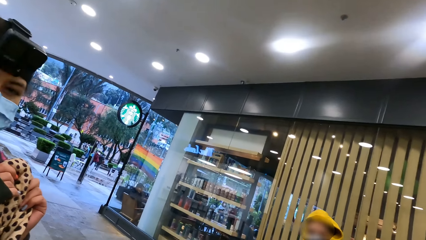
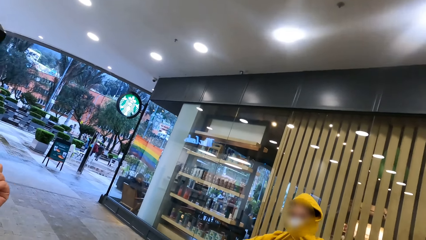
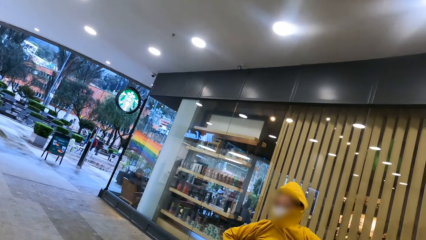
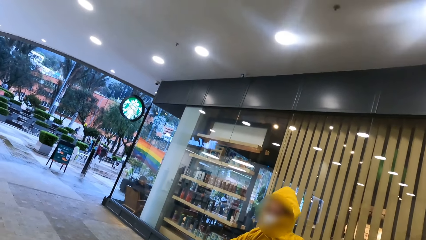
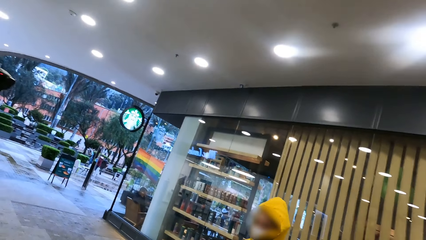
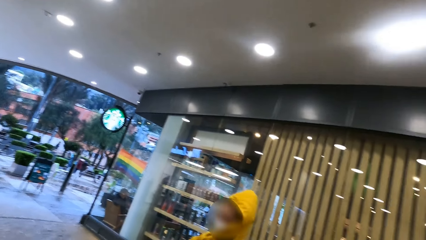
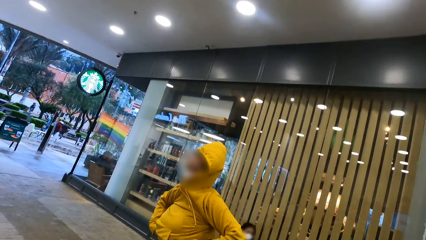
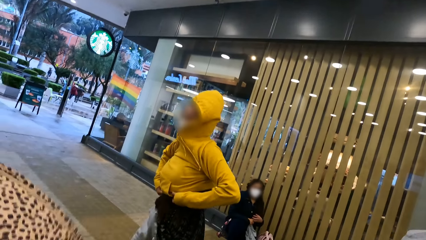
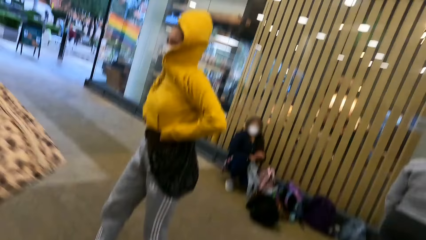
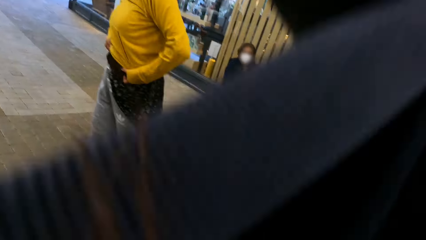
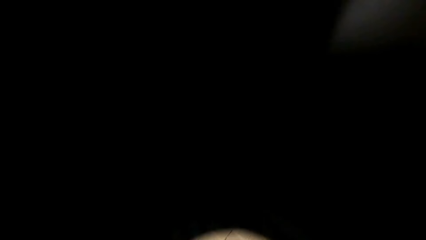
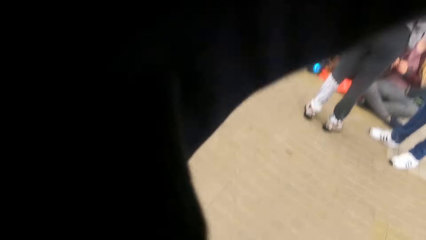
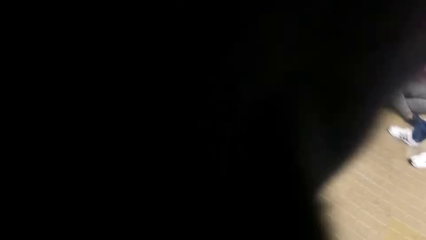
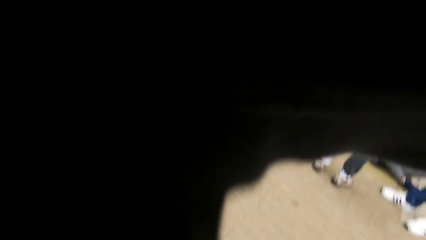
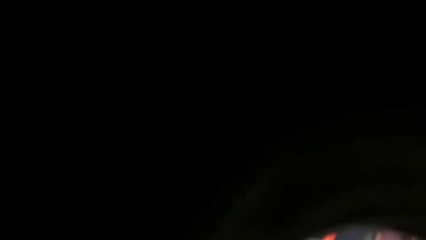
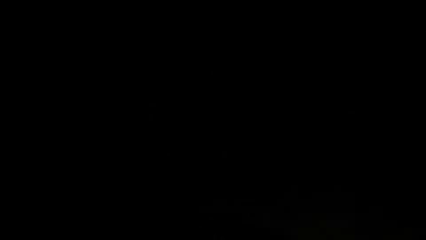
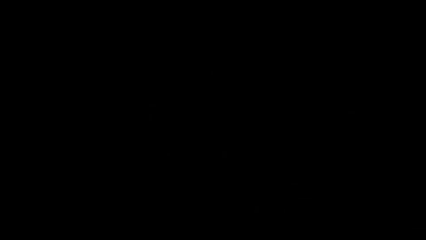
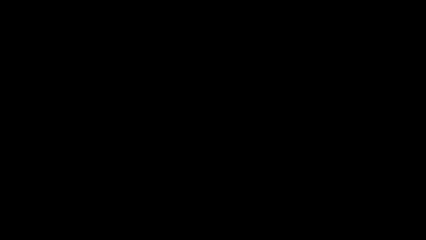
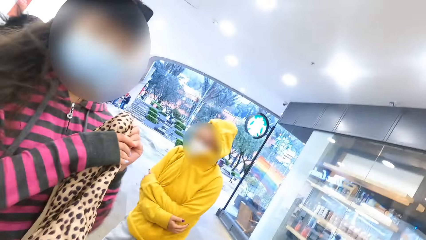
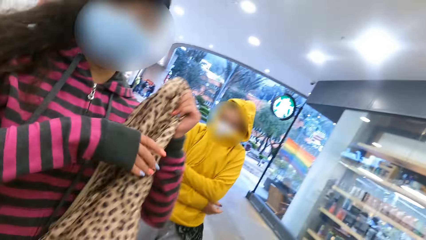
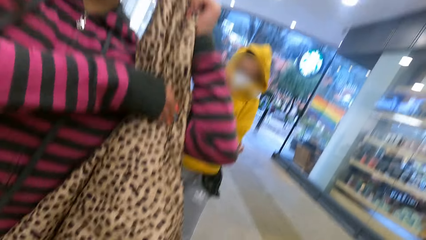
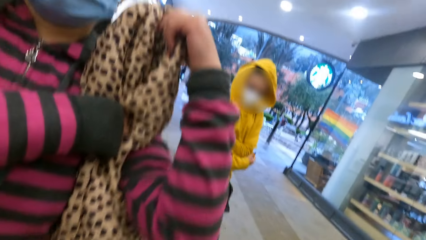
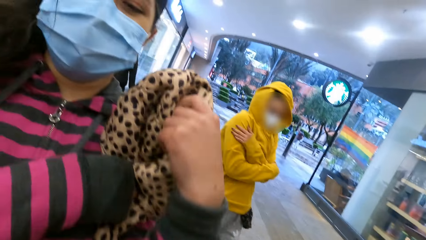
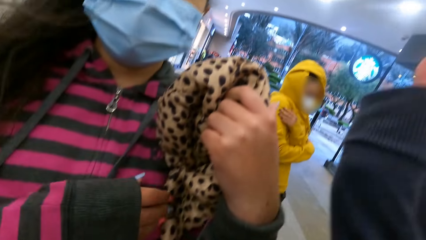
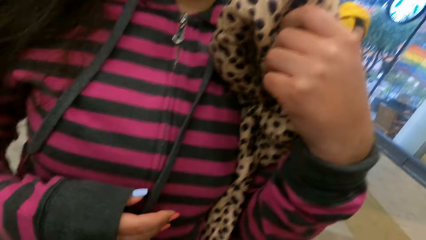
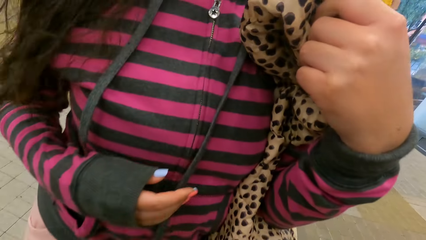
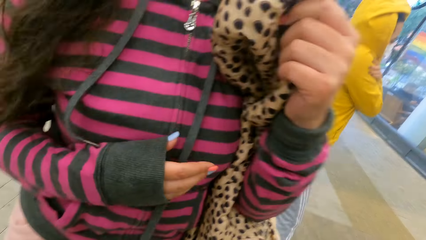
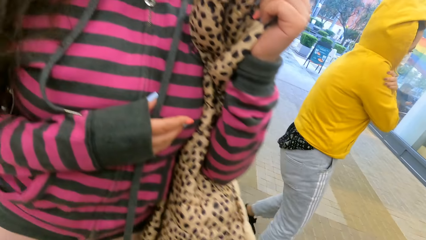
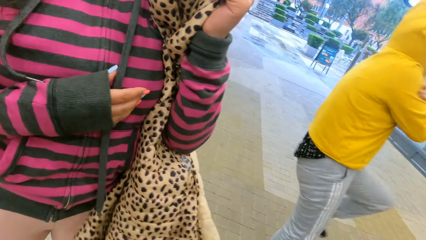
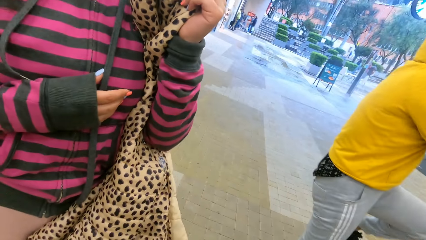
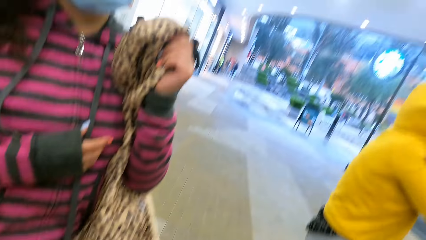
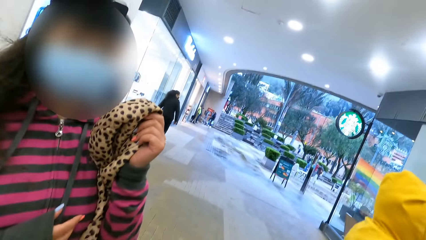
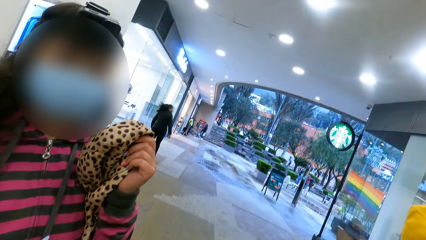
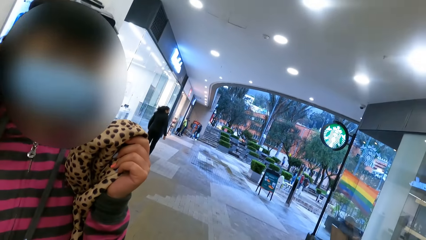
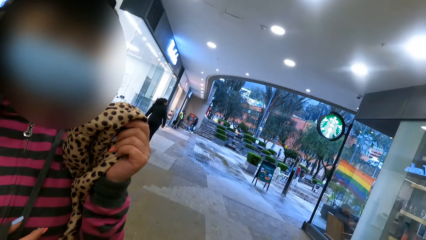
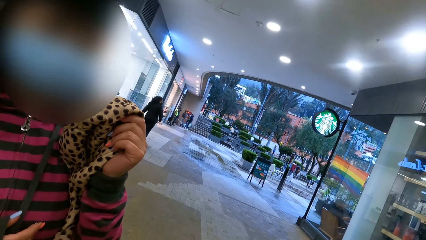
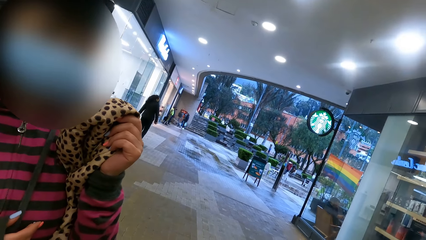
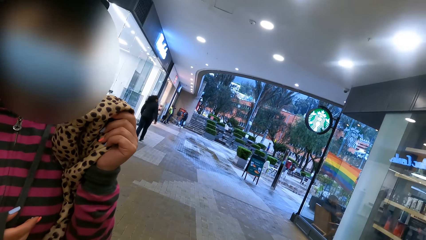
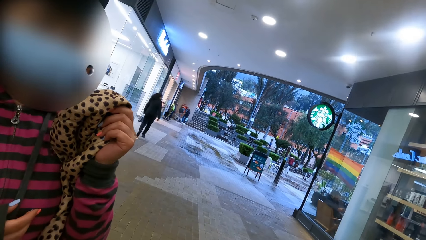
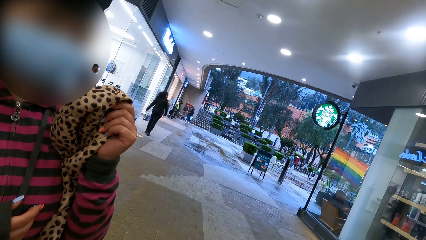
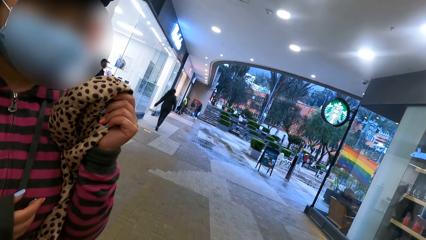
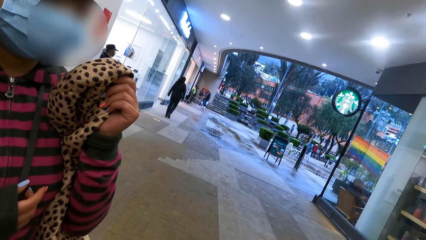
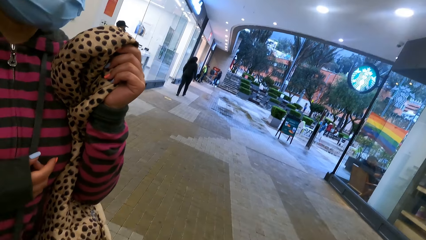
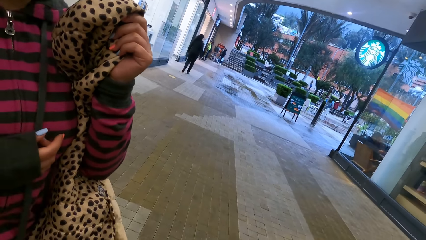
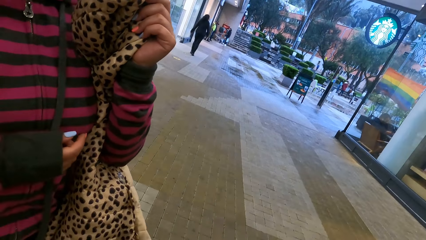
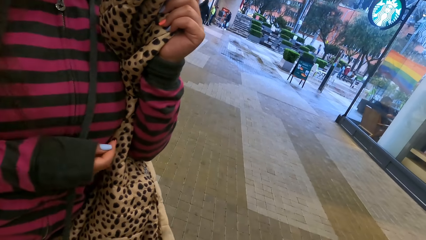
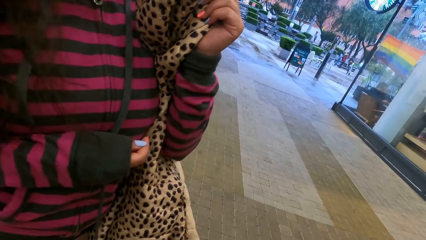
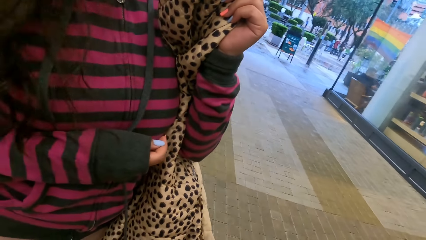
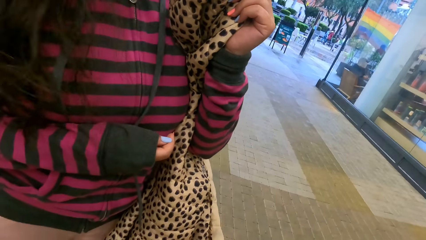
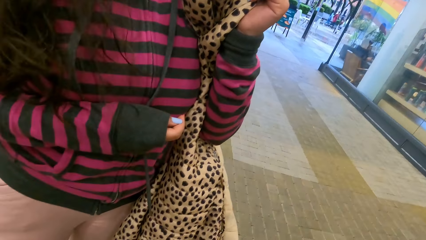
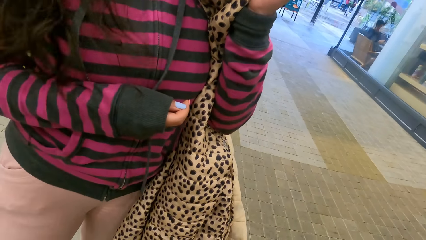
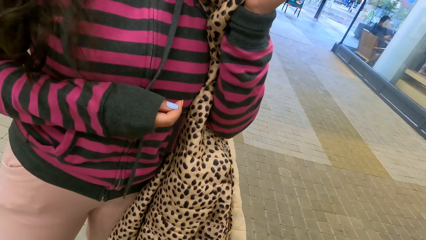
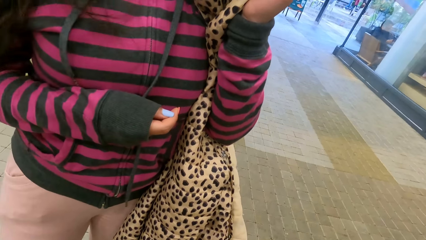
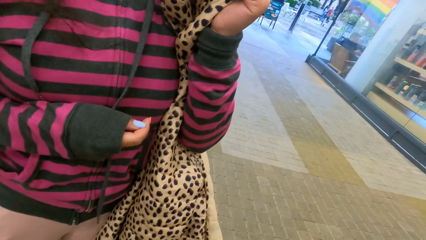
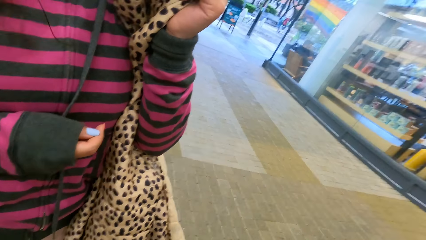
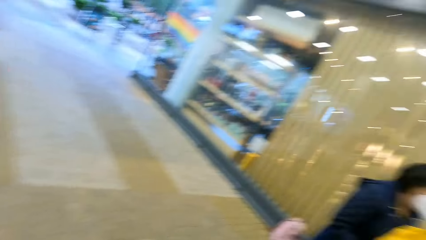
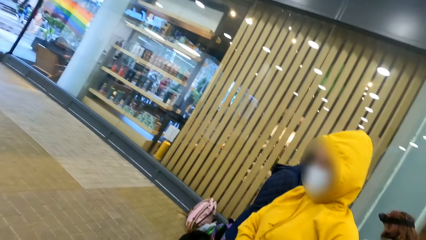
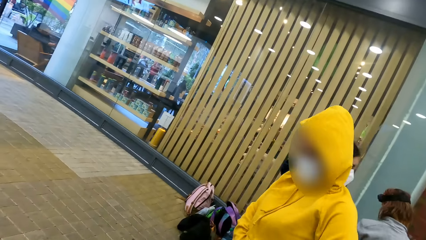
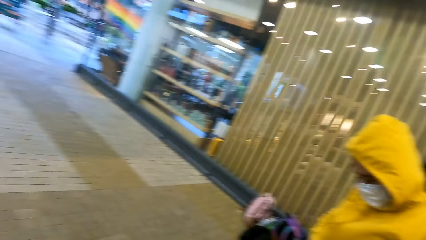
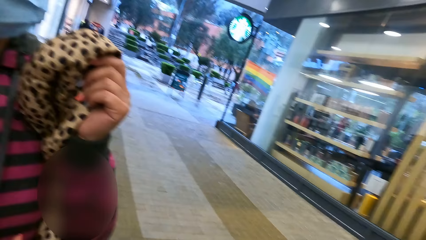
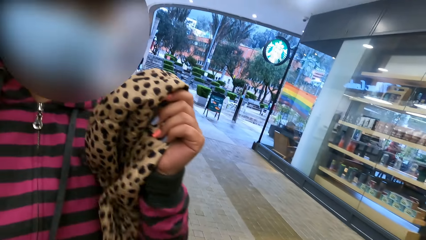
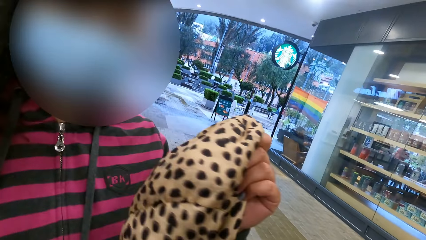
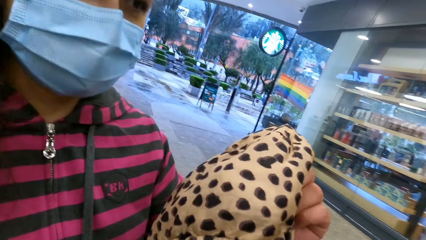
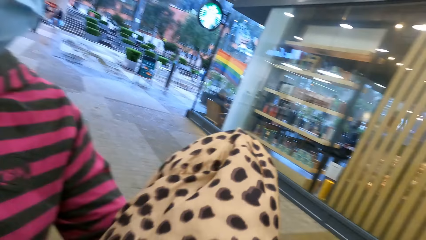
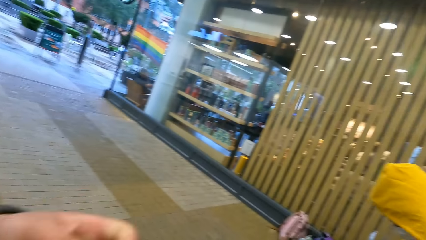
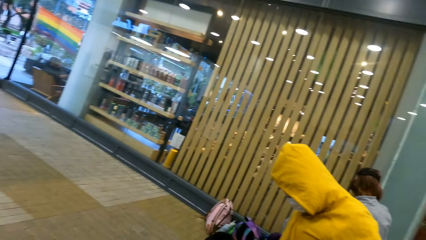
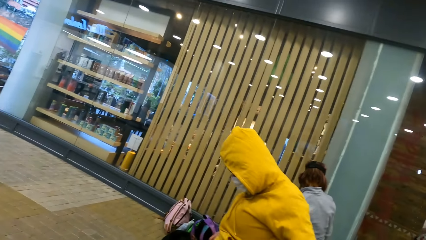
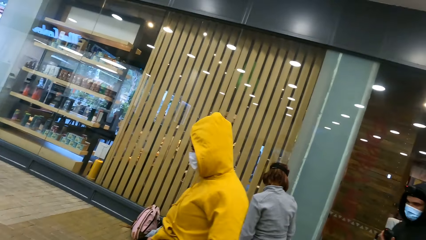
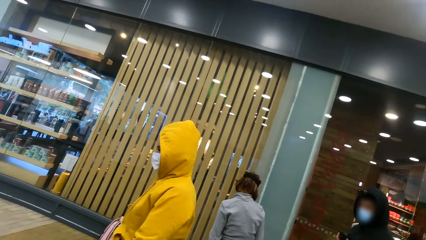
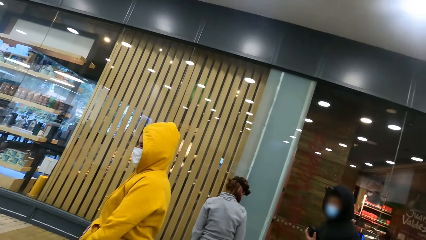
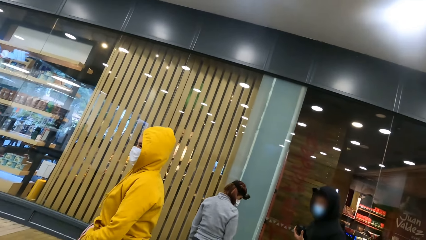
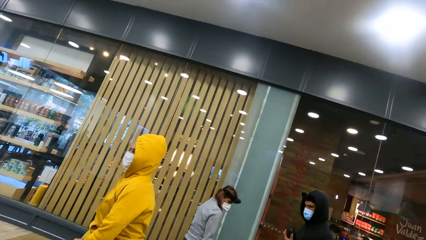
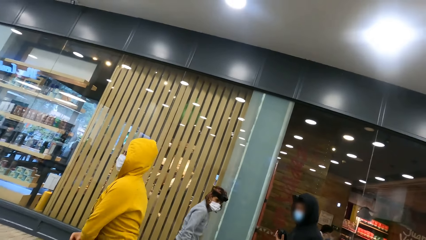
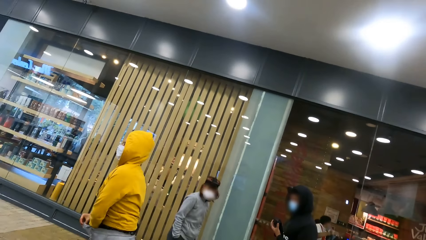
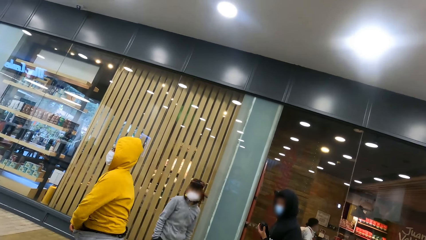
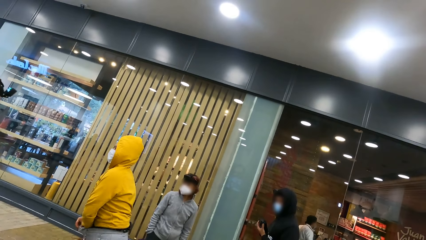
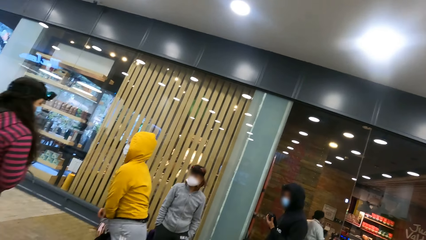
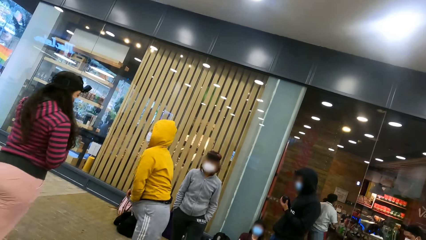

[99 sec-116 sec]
The camera wearer wears a cloth. They interact with a woman. The woman gives the camera wearer the jacket.
